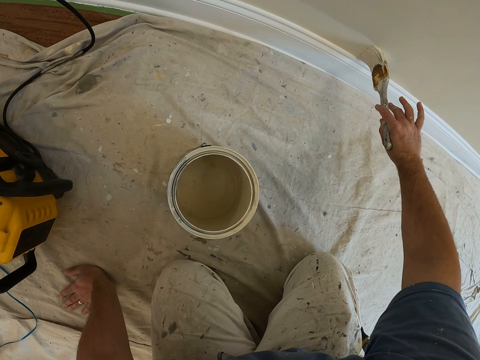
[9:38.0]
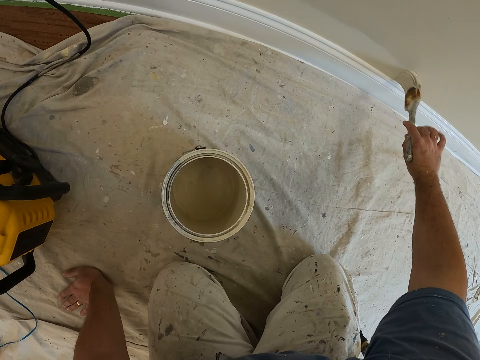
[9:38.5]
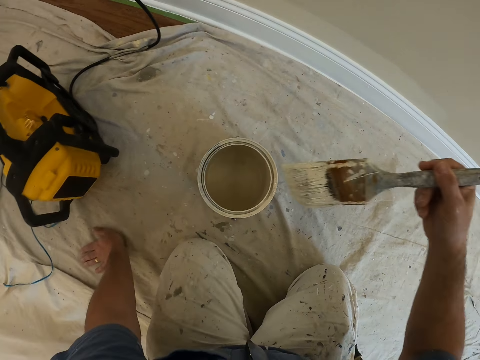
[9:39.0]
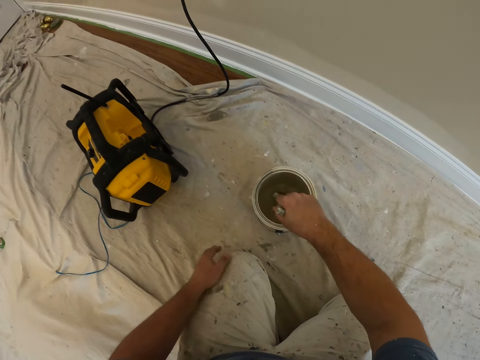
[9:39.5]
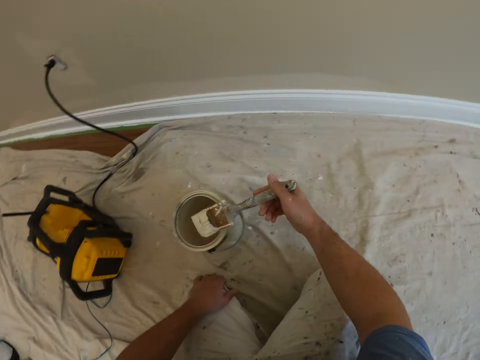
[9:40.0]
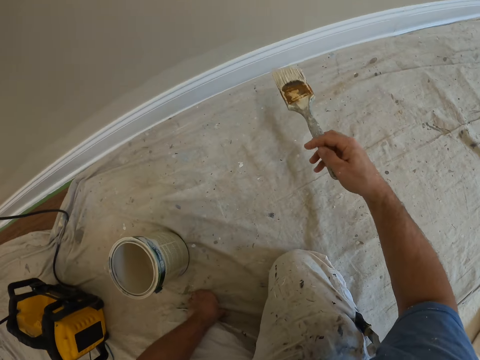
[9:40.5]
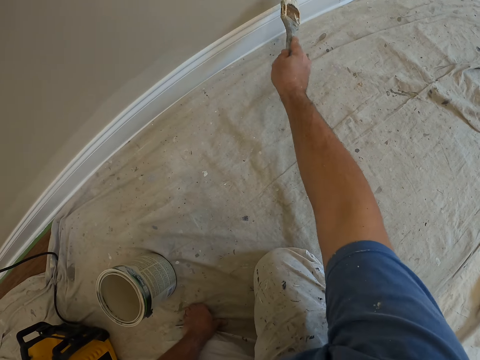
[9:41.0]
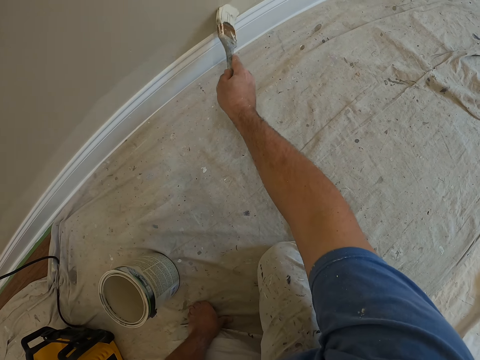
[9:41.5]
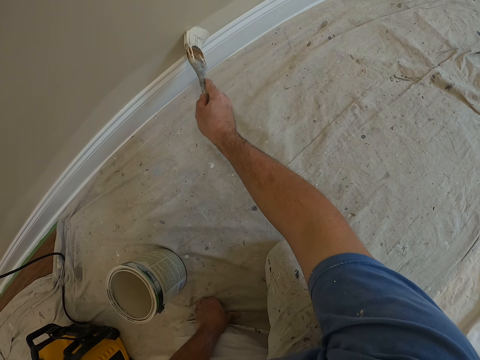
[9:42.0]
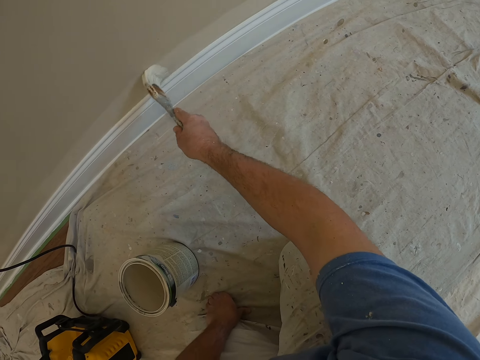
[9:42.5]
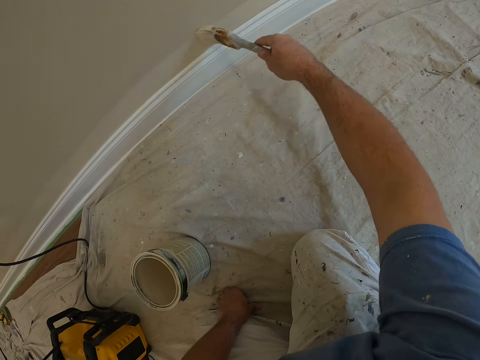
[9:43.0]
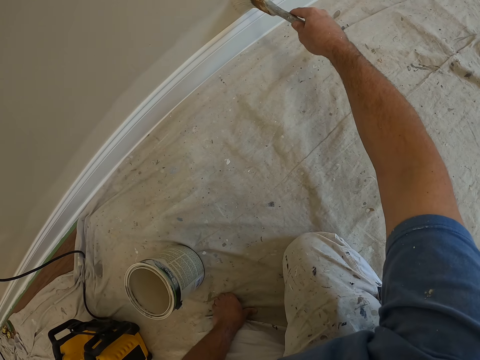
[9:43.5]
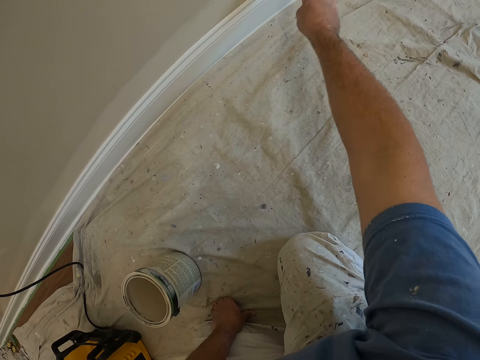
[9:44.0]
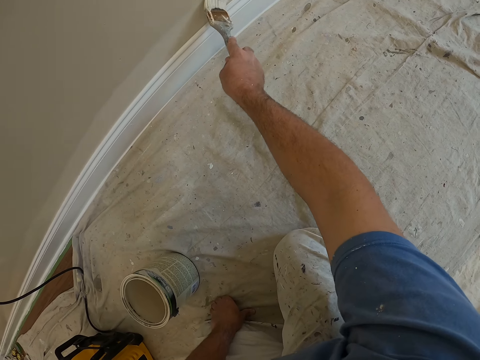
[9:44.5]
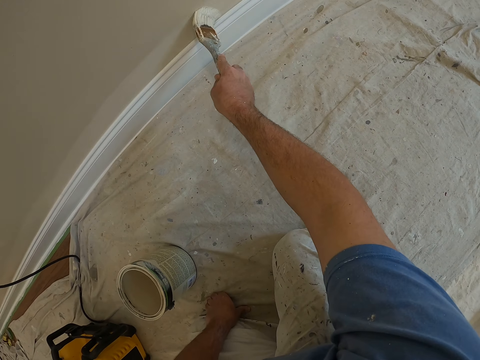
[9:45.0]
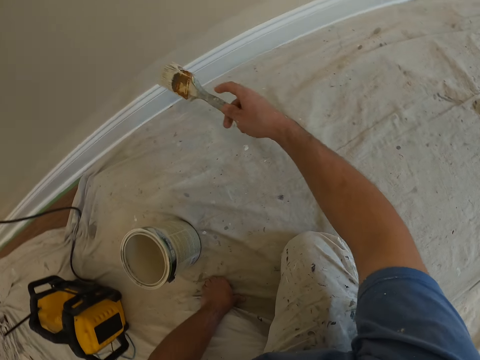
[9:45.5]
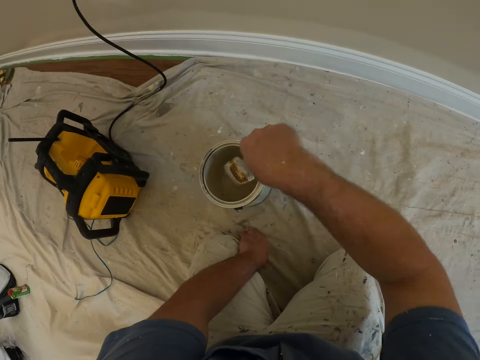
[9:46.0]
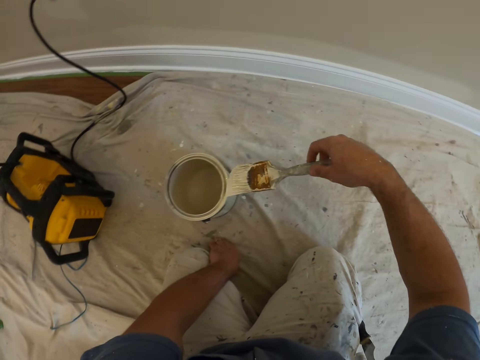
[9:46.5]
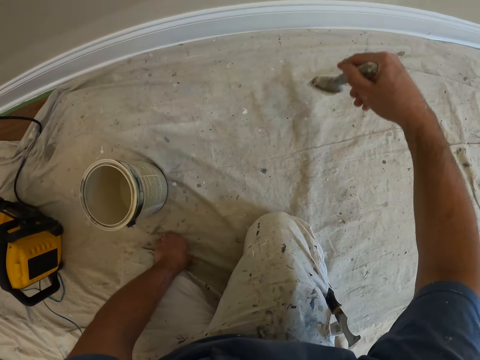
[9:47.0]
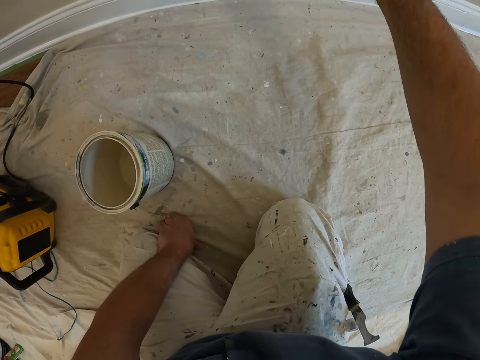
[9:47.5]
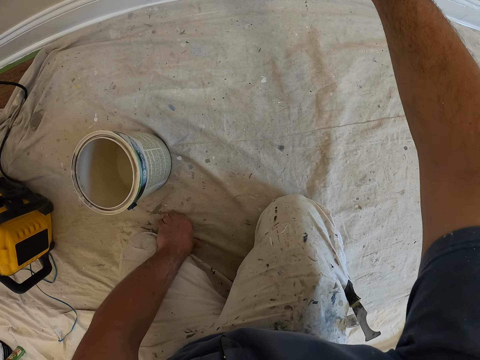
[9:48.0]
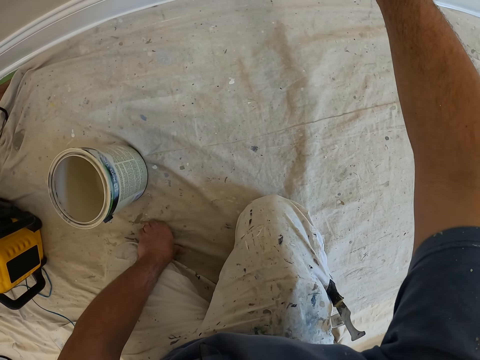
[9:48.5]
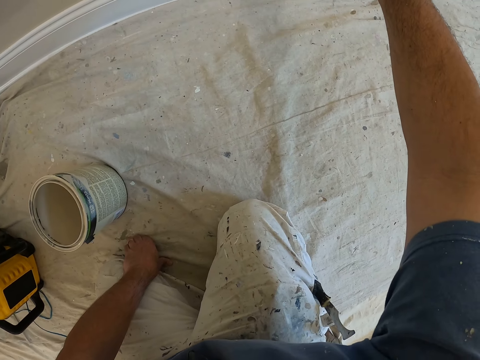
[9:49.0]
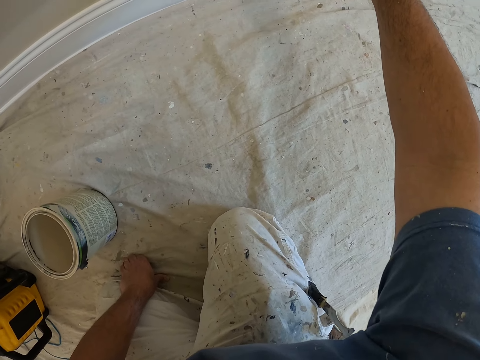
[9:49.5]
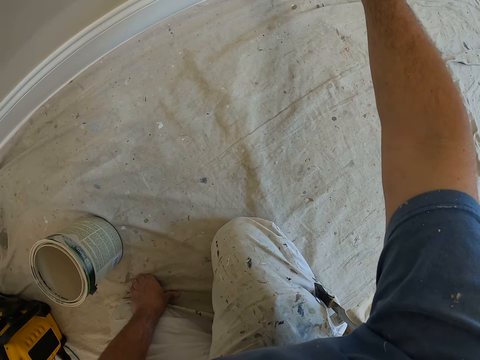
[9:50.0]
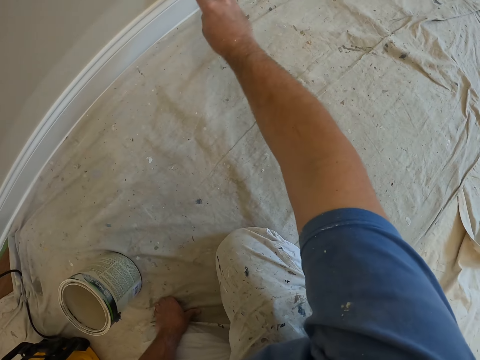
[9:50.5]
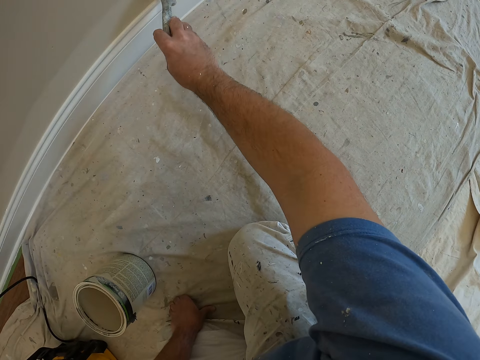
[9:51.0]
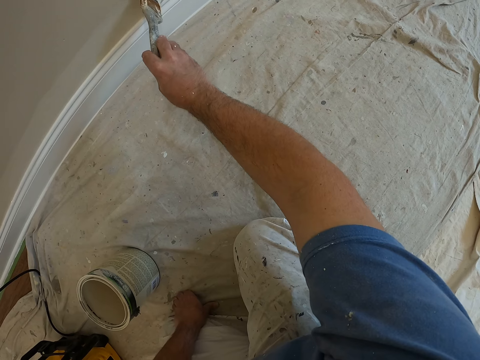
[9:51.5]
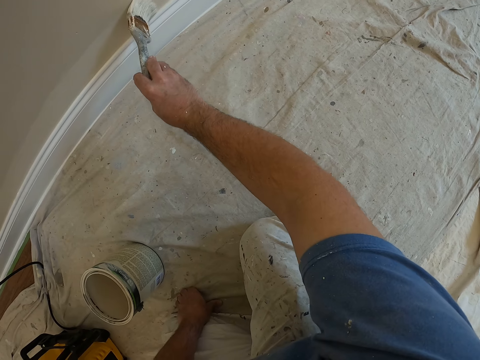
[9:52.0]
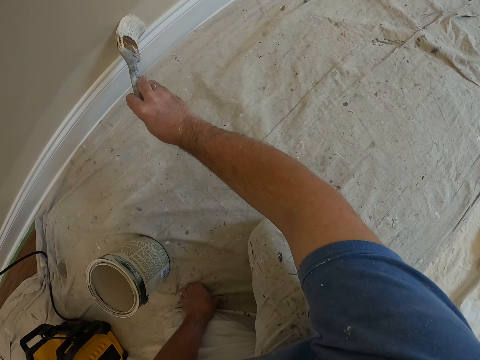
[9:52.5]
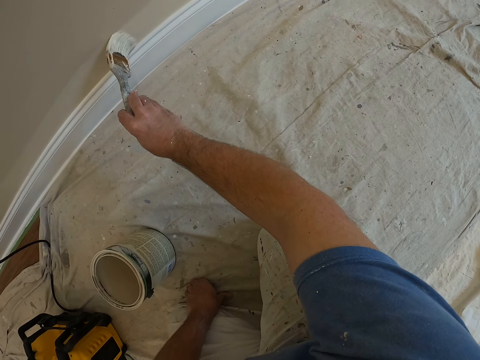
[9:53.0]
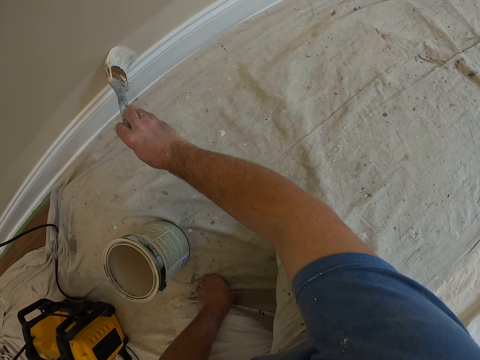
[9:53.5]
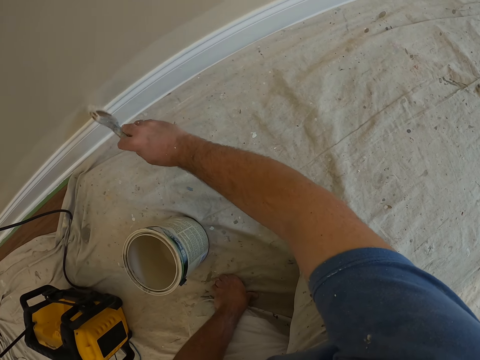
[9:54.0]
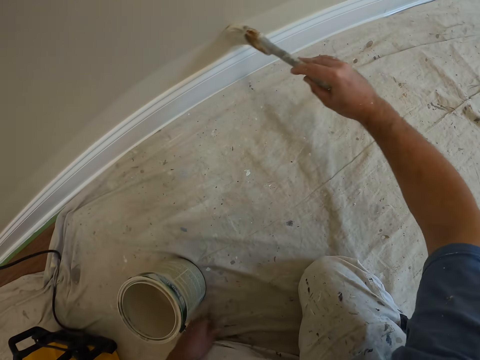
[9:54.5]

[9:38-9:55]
The camera wearer places his left hand on his left thigh. He dips the brush in his right hand into the paint container on the floor. He paints the wall with the brush in his right hand. He dips the brush in his right hand into the paint container on the floor. He paints the wall with the brush in his right hand.

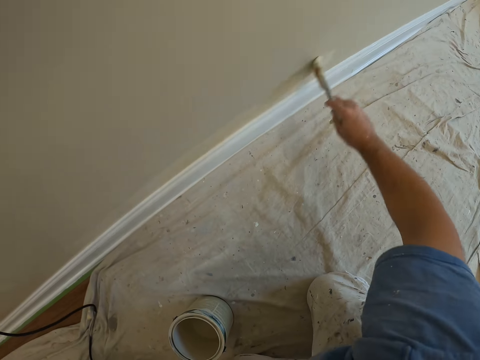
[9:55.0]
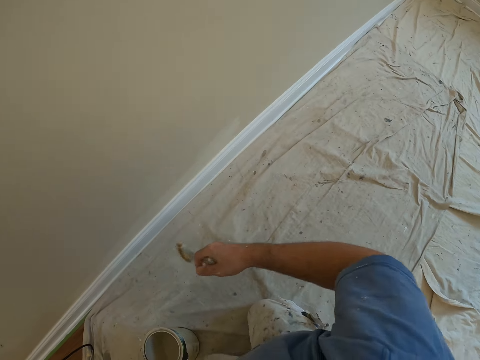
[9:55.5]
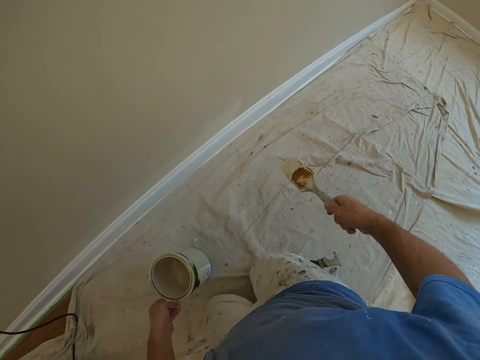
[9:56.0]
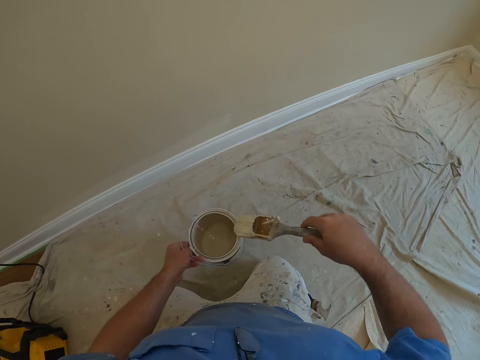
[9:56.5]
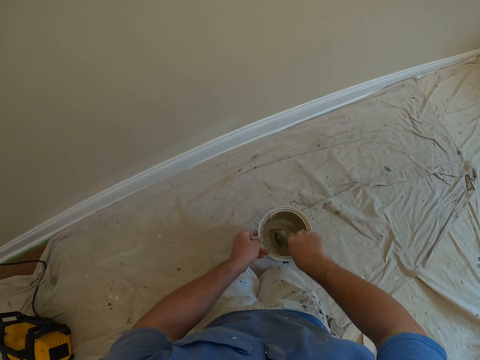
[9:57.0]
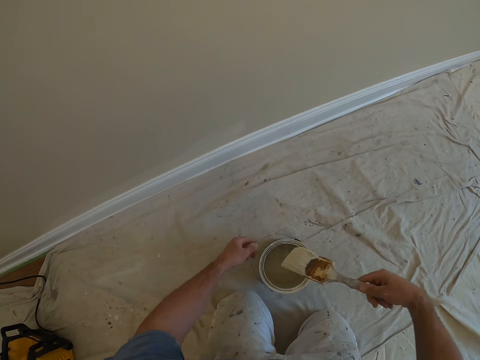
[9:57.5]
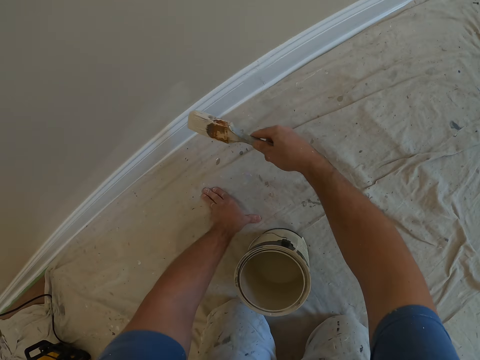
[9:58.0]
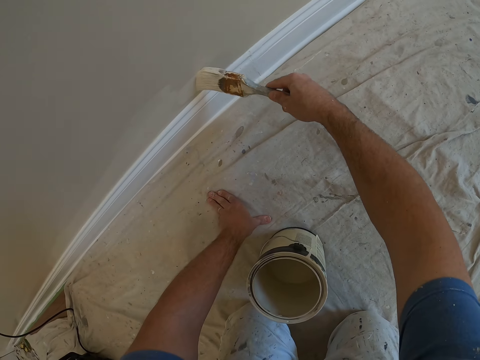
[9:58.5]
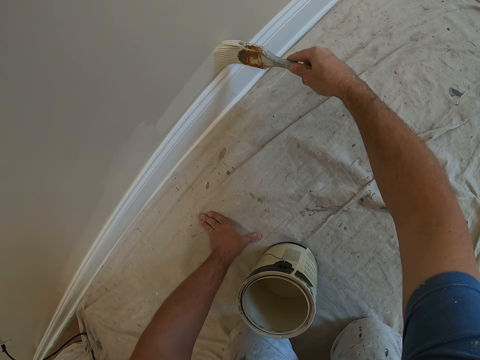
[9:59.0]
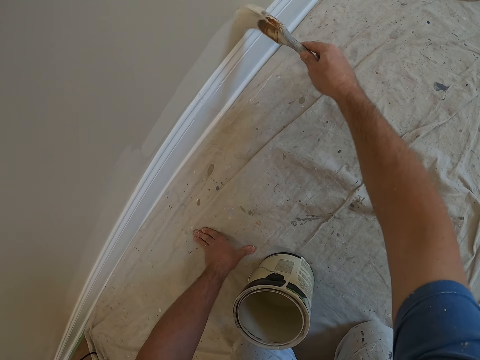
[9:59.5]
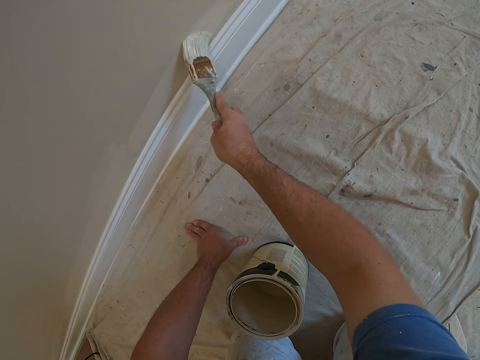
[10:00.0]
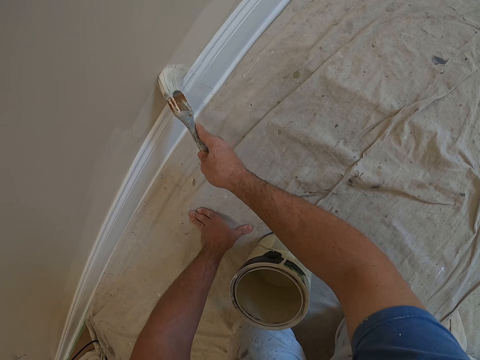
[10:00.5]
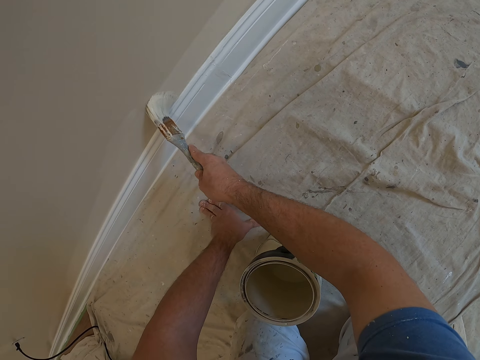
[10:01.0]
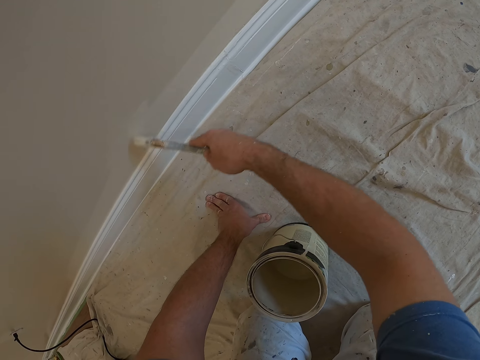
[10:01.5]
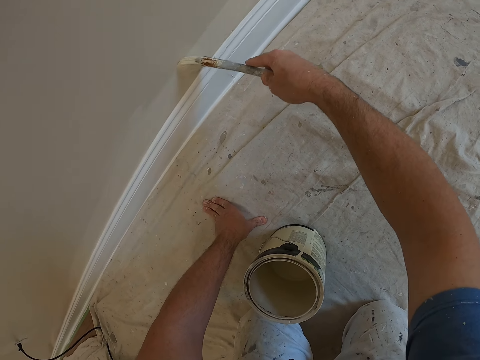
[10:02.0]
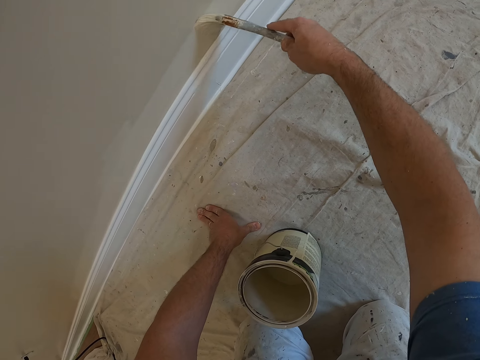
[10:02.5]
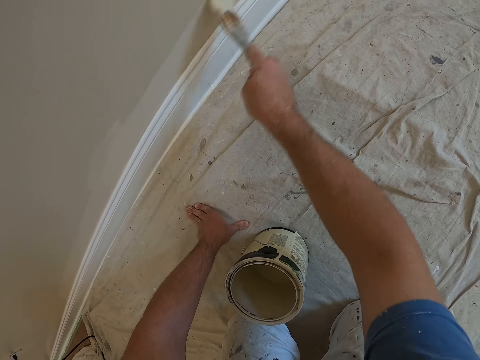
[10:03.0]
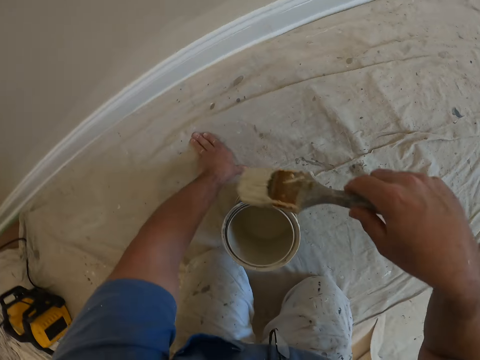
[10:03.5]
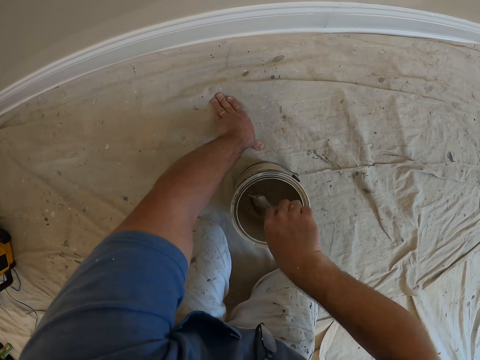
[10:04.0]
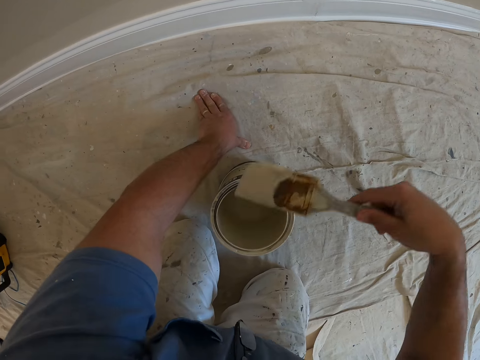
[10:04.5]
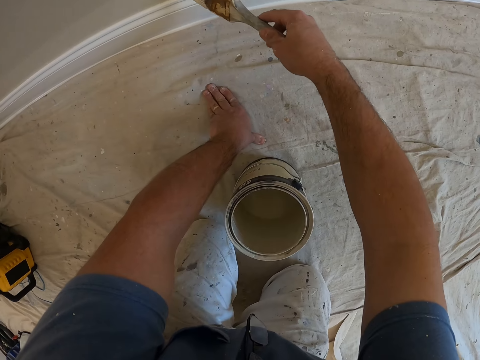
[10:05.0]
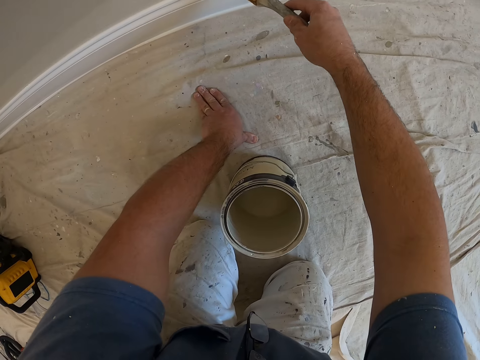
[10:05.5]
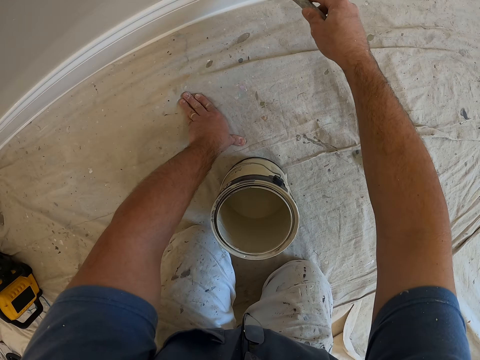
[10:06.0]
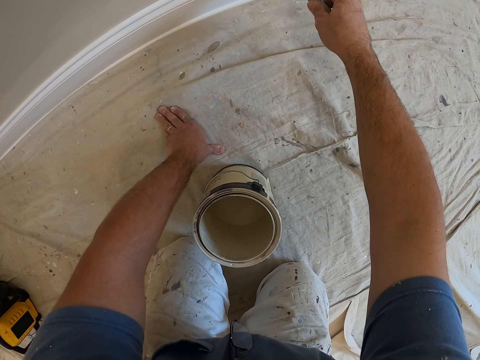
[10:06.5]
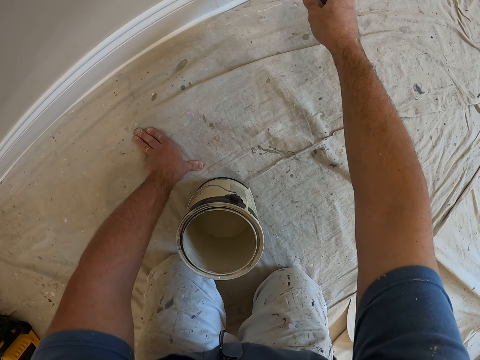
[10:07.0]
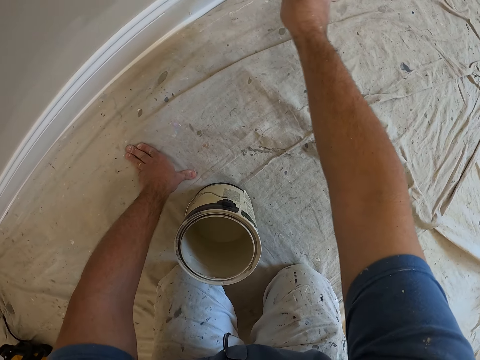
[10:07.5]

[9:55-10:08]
The camera wearer moves to another part of the room with the paint container in his left hand and a brush in his right hand. He dips the brush in his right hand into the paint container in his left hand. He drops the paint container in his left hand on the floor. He places his left hand on the floor. He paints the wall with the brush in his right hand. He dips the brush in the can. He paints the wall with the brush in his right hand.
